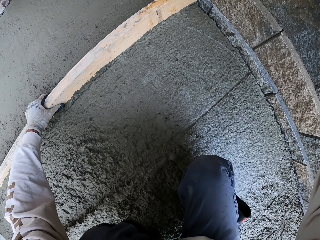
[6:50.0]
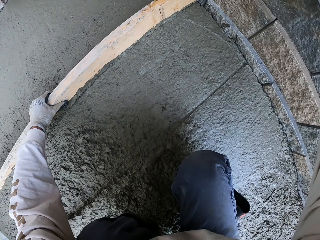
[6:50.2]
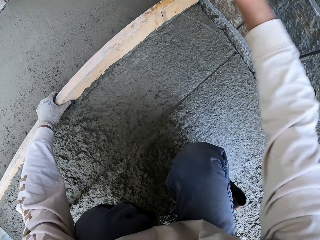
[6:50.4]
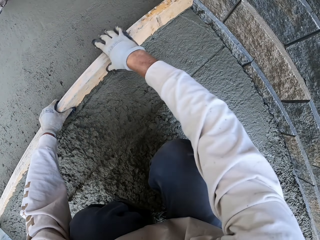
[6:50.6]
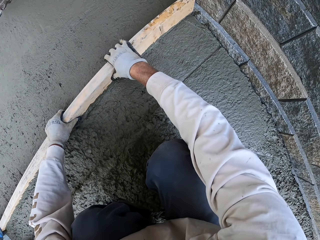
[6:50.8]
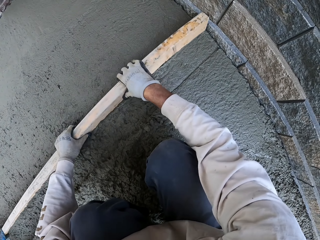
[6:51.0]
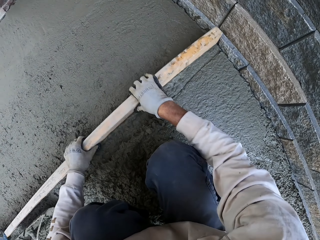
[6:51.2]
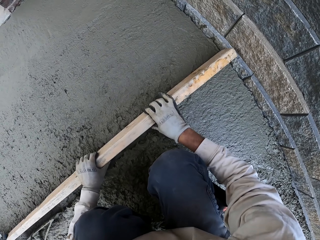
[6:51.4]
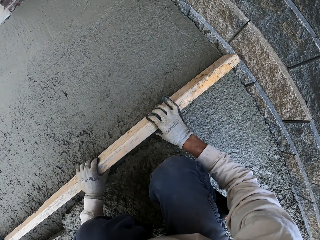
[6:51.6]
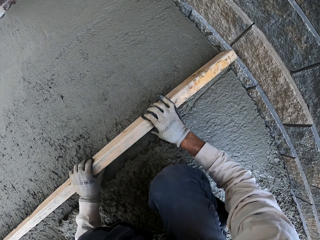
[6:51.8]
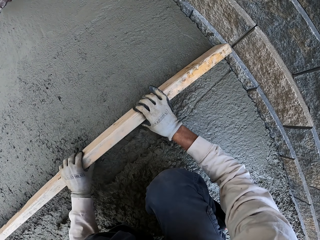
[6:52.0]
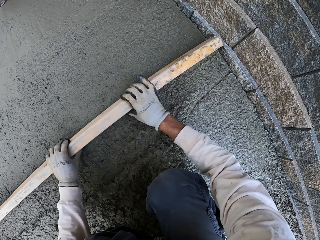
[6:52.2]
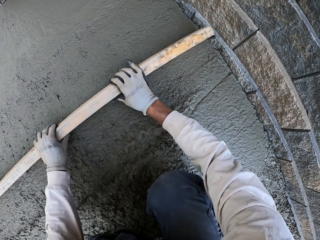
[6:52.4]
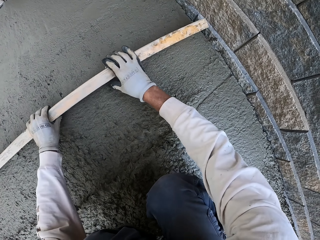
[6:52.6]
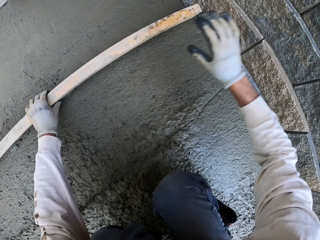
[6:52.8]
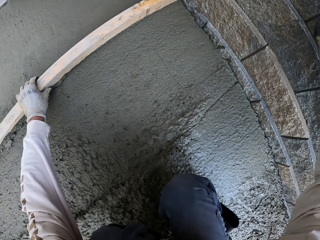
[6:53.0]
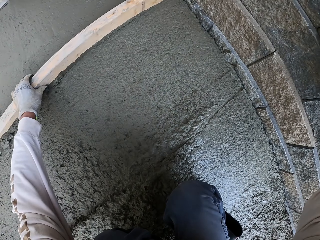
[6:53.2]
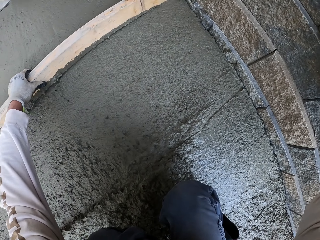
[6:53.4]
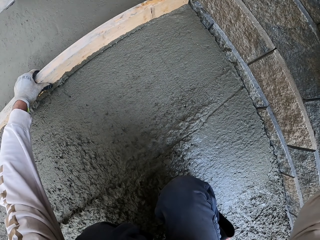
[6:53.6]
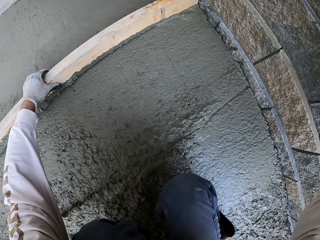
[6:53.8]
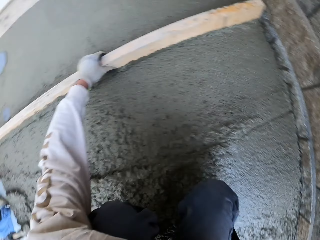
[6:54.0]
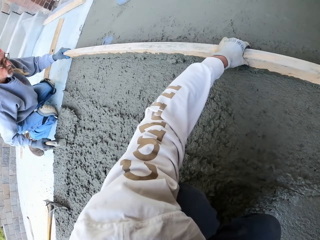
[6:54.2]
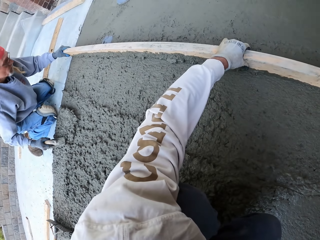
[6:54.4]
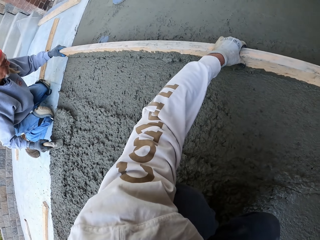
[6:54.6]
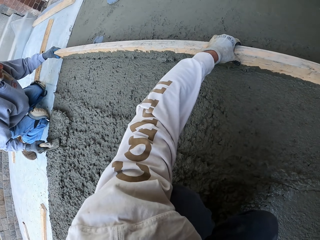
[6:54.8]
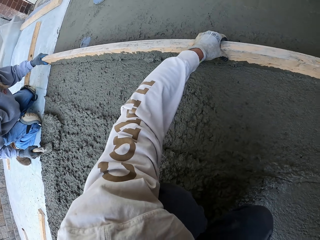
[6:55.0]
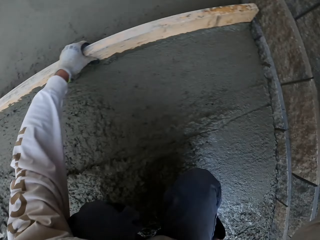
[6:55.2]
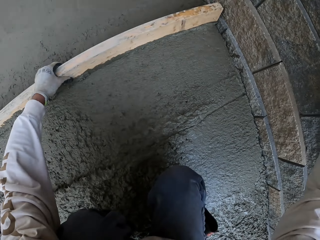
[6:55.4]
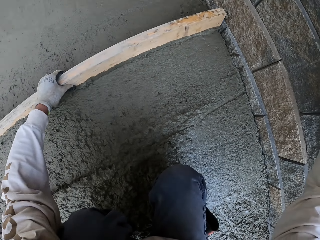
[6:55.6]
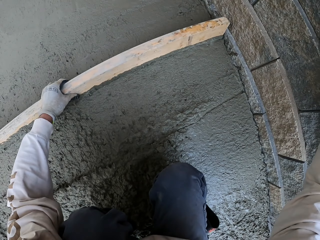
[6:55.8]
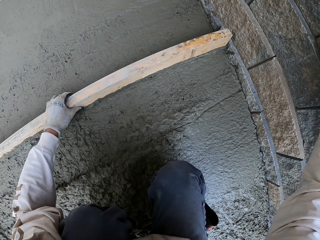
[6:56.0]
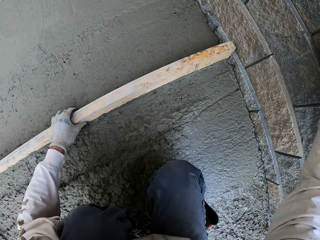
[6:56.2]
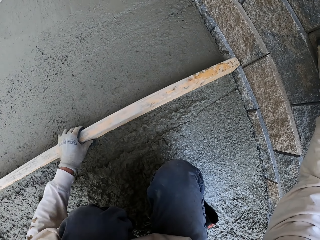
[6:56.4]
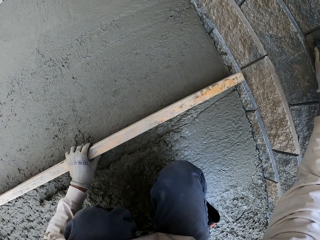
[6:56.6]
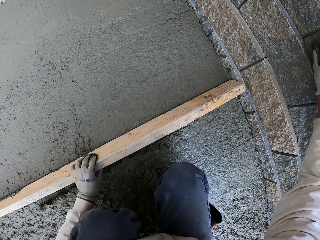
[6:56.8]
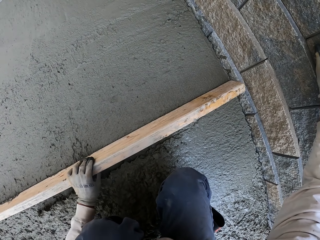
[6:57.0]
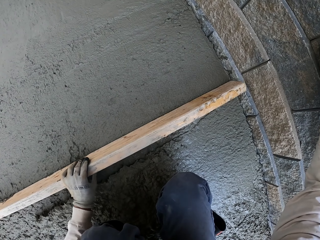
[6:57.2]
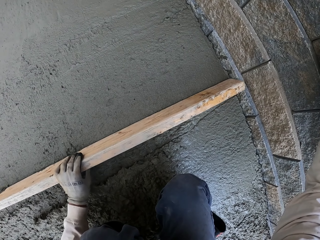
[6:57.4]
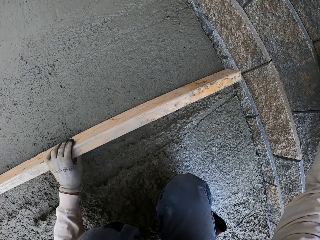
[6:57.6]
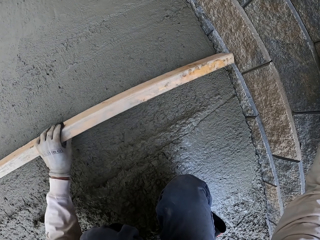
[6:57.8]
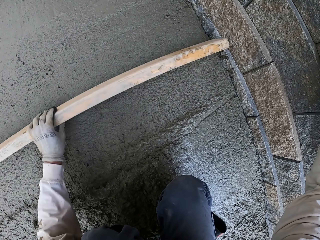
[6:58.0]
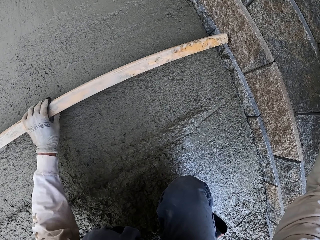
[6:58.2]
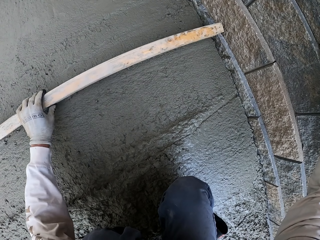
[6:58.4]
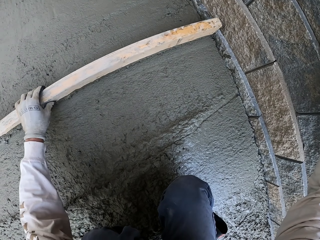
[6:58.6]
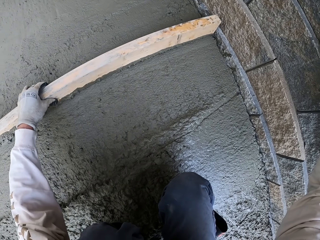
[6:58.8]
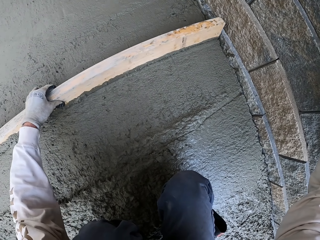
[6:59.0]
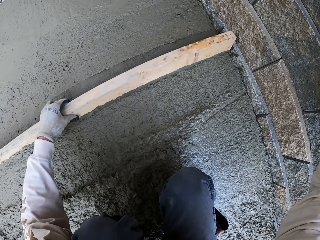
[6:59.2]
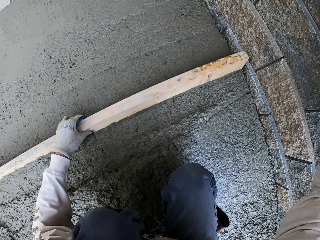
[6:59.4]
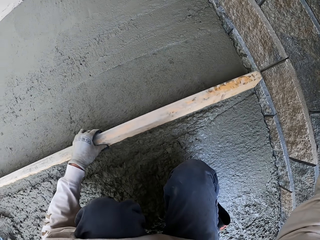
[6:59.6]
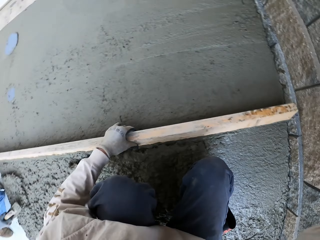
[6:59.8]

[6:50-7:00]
The camera wearer flattens the floor and holds the wood. They flatten the floor and take their hand off the wood. They flatten the floor and look around.

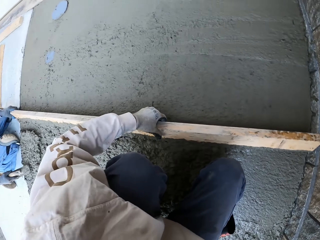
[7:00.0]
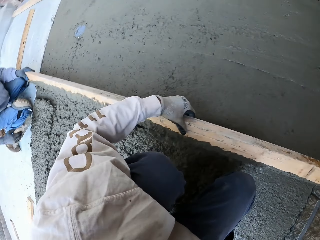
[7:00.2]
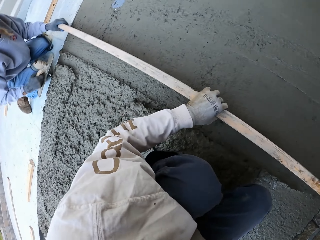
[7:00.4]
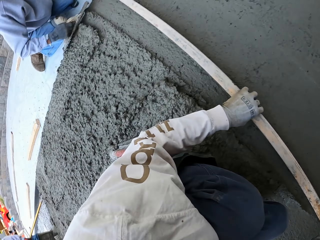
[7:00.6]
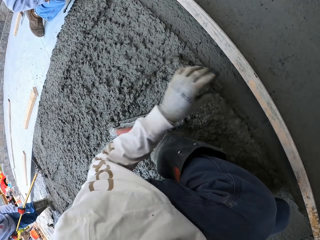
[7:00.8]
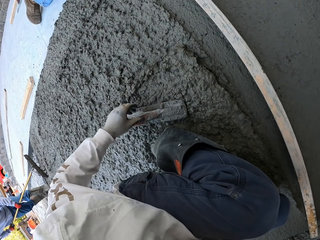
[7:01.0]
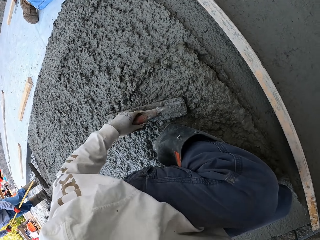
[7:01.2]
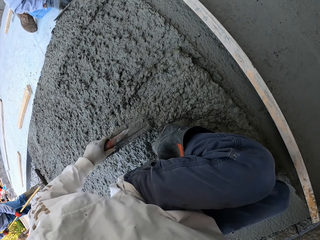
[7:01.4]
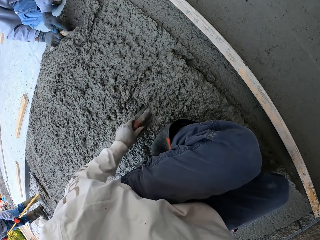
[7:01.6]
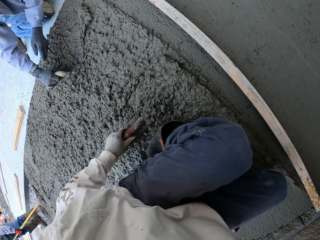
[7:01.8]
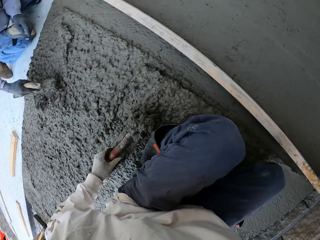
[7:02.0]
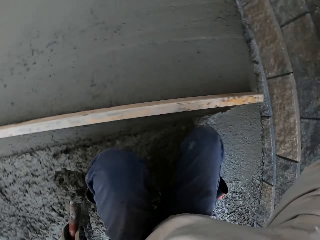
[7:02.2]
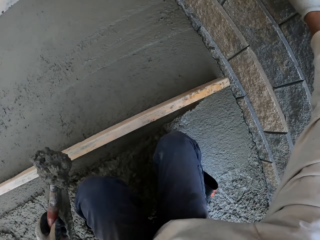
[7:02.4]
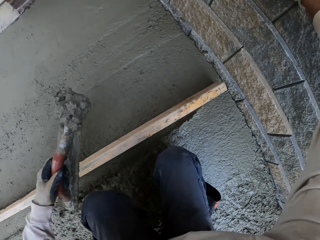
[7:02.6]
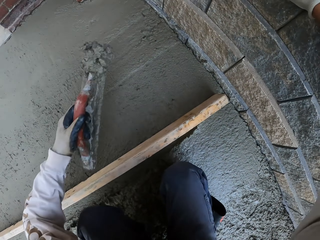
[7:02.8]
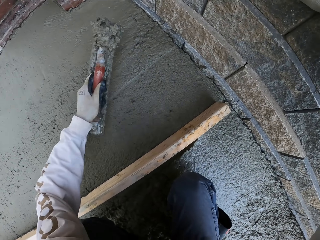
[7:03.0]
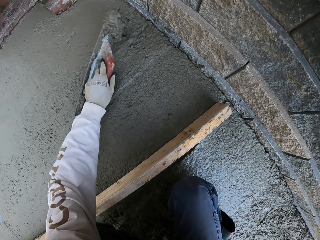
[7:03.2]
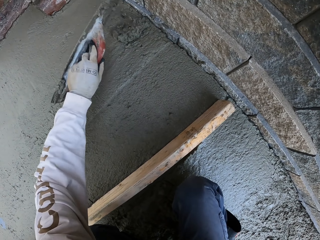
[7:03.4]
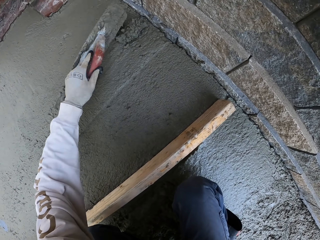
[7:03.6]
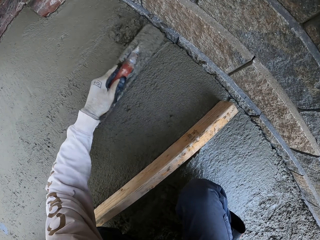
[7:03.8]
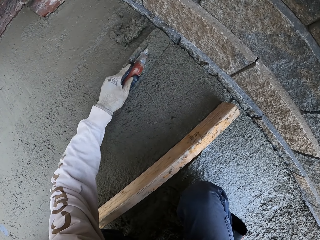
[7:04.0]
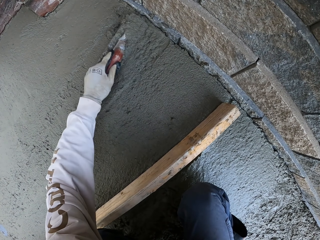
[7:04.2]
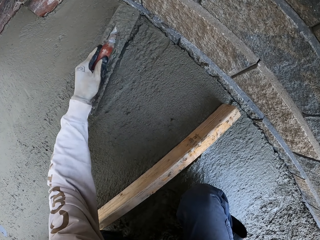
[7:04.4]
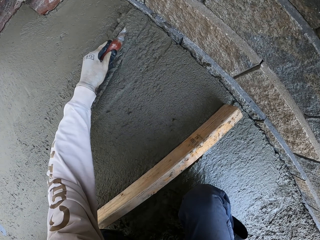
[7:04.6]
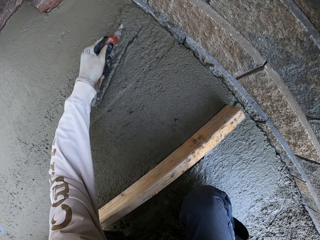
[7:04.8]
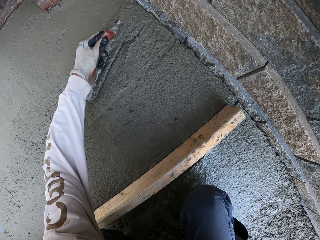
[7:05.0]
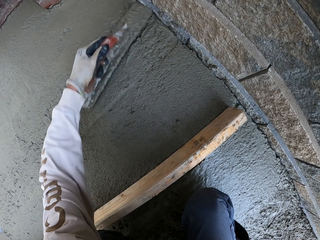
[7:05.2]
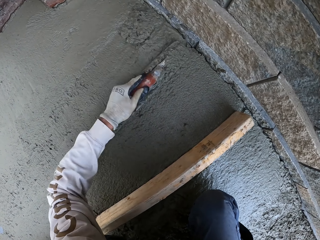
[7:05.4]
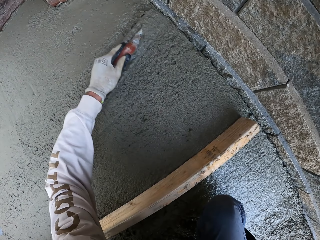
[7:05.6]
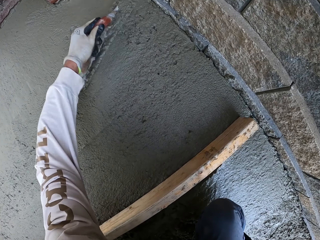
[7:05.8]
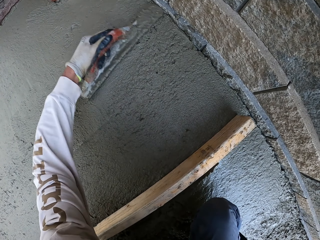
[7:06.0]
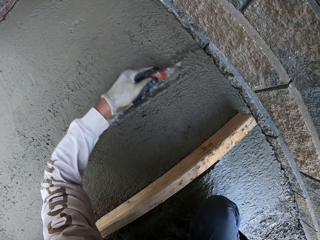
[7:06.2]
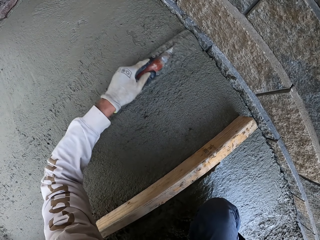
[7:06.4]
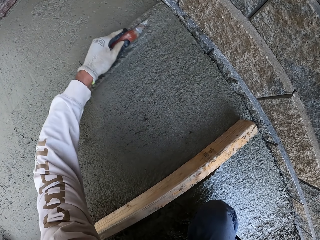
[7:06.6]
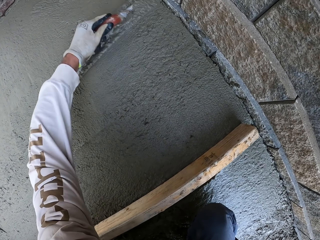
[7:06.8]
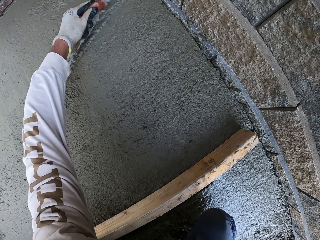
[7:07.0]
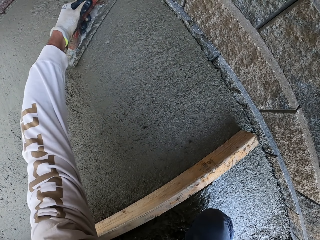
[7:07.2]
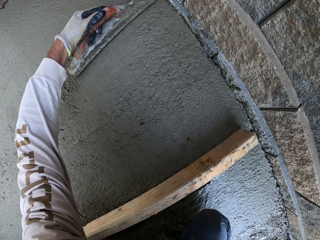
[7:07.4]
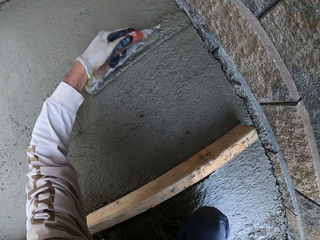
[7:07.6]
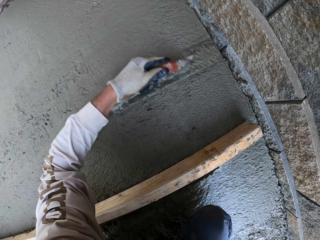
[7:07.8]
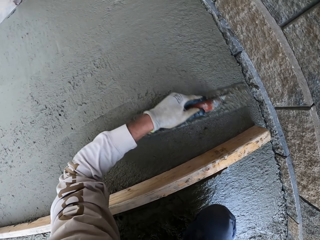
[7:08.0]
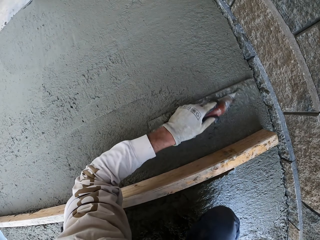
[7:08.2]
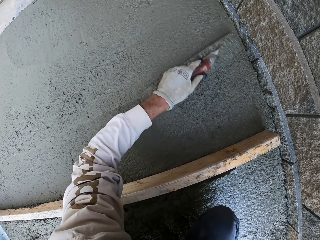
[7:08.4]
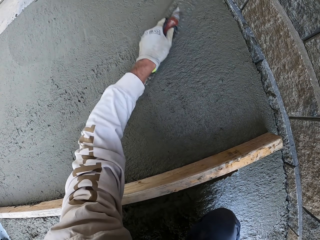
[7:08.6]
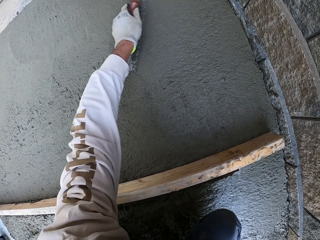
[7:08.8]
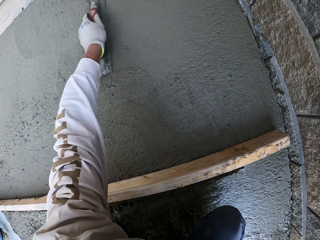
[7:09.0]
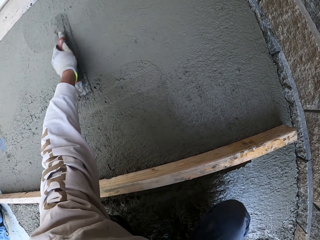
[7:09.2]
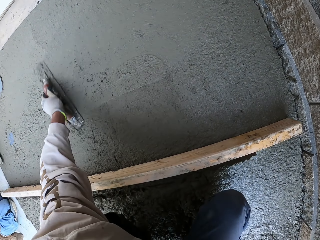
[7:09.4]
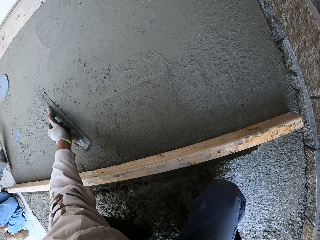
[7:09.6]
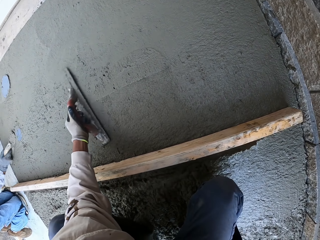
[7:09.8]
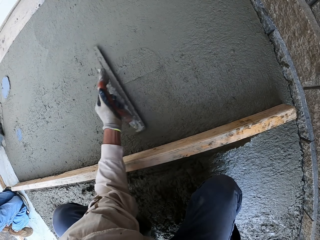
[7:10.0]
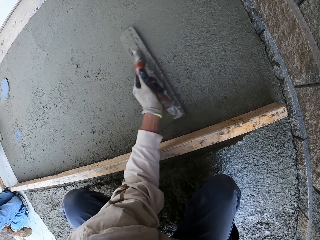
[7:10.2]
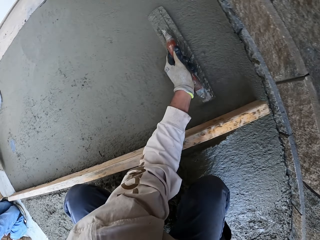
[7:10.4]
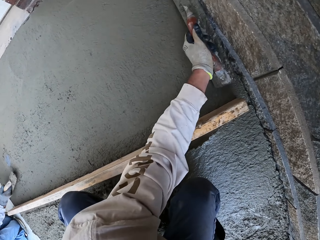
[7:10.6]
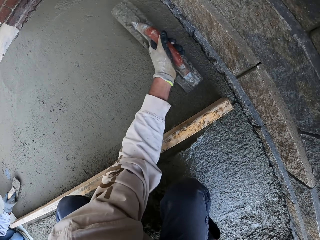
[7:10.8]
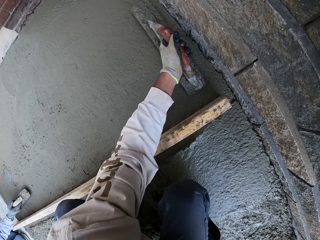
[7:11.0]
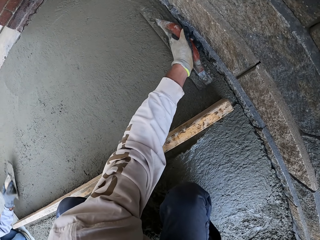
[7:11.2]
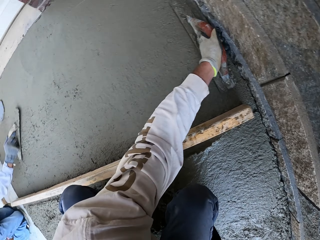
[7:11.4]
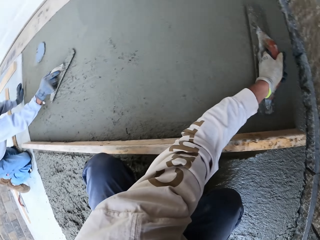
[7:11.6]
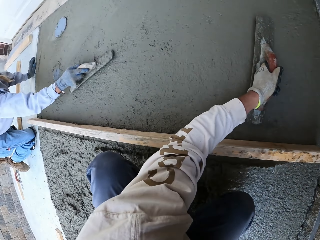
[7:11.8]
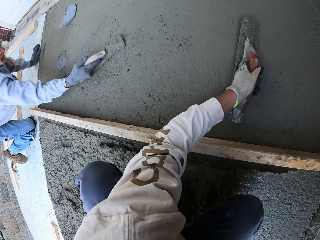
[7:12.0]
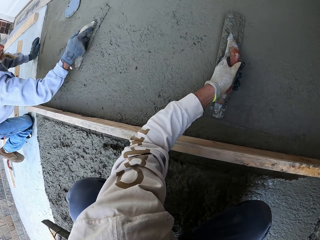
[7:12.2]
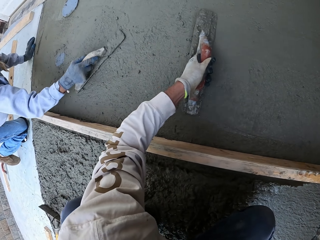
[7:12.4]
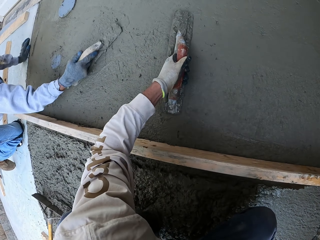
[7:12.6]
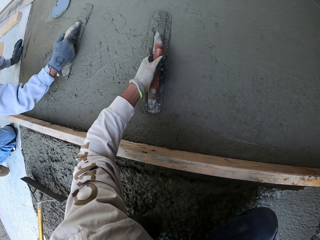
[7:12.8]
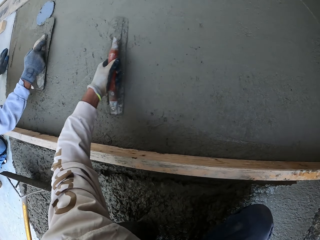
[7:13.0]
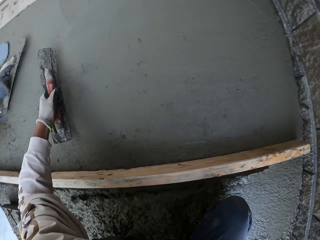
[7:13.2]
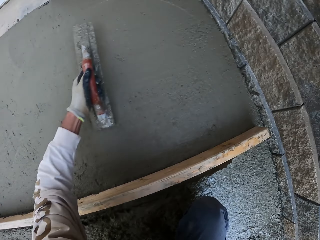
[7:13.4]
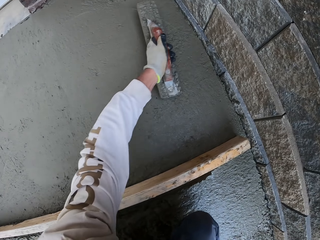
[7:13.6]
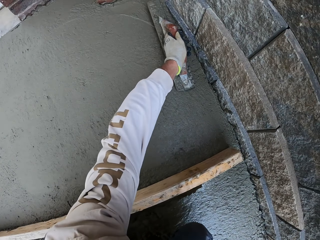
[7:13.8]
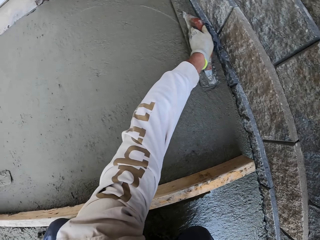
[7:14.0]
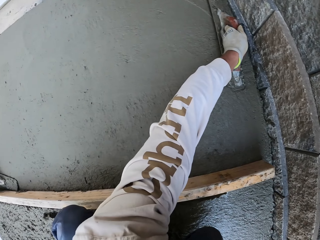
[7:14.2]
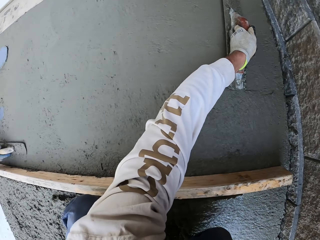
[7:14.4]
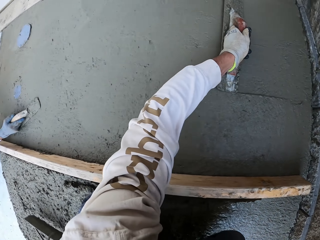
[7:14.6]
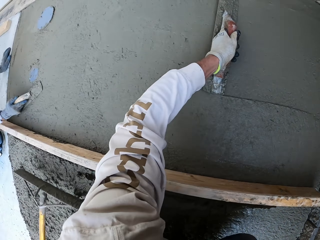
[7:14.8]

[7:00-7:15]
The camera wearer looks around. They pick up the midget trowel. A man scoops the concrete. The camera wearer scoops the concrete with the trowel. They put it on the unlevelled concrete. They level the concrete with the trowel. They flatten the floor. The man flattens the floor. The camera wearer flattens the floor. The man flattens the floor. A person flattens the floor with a magnesium bull float.
